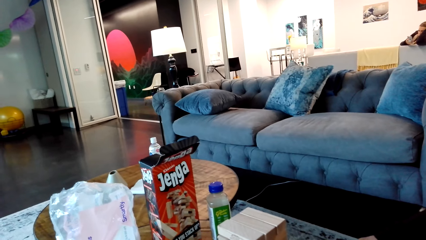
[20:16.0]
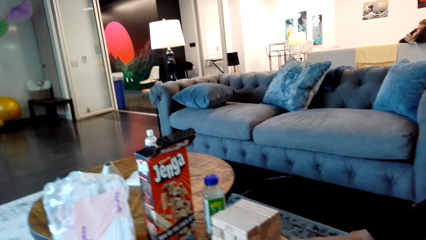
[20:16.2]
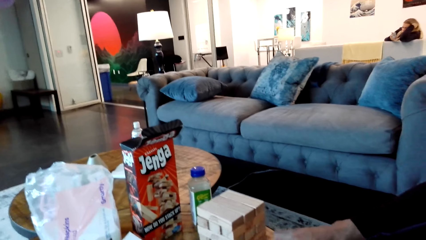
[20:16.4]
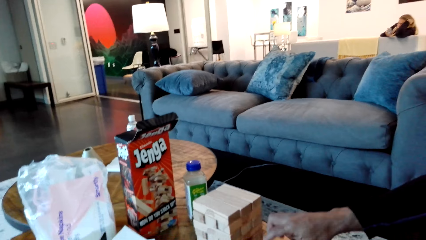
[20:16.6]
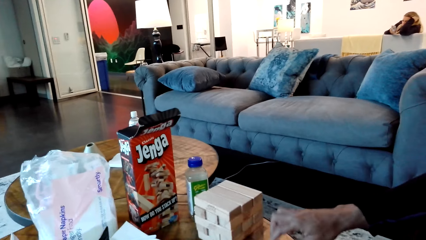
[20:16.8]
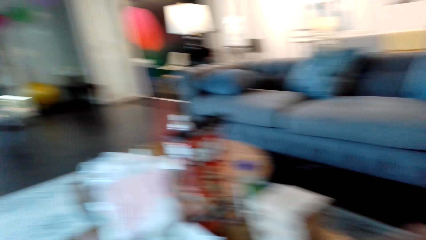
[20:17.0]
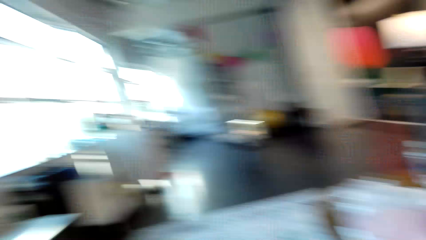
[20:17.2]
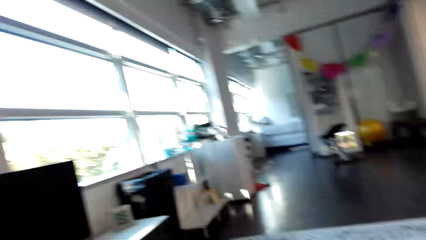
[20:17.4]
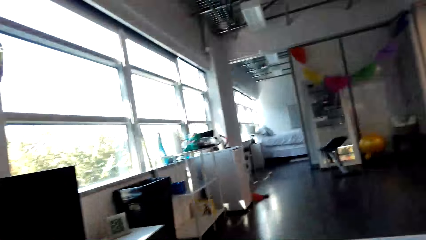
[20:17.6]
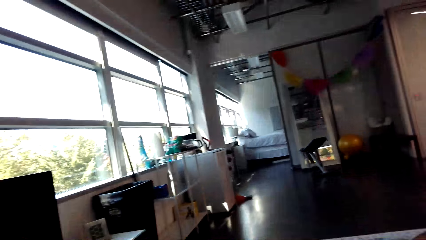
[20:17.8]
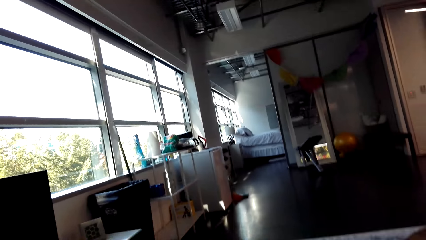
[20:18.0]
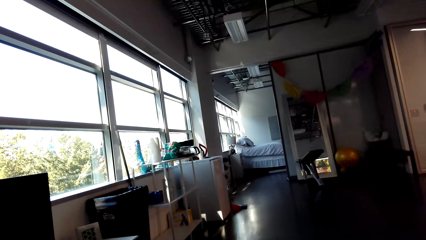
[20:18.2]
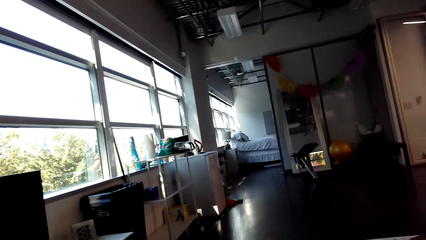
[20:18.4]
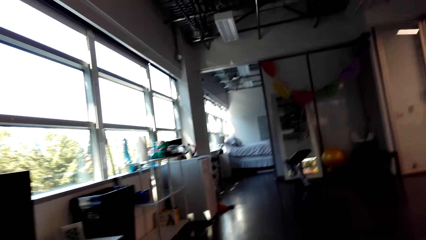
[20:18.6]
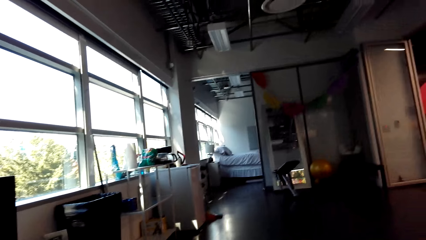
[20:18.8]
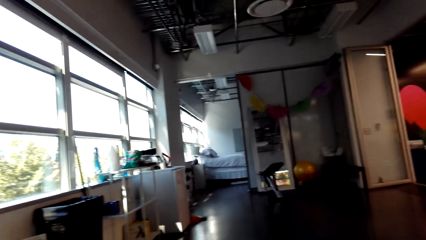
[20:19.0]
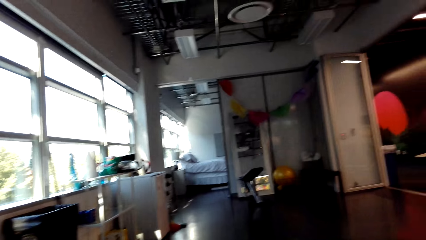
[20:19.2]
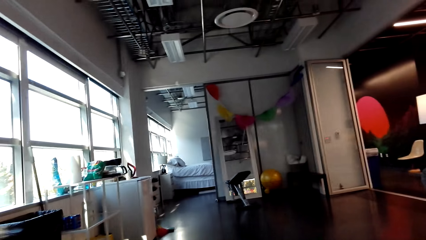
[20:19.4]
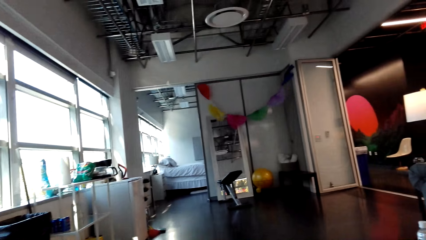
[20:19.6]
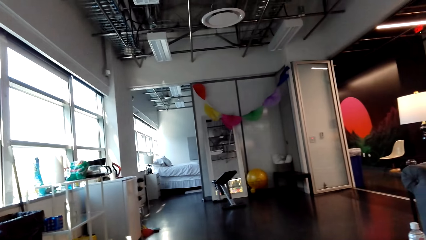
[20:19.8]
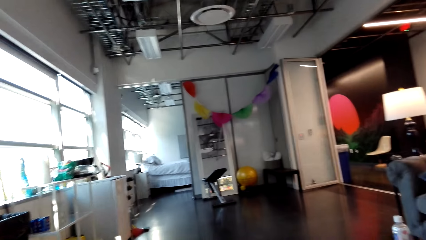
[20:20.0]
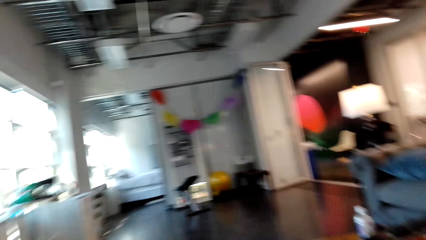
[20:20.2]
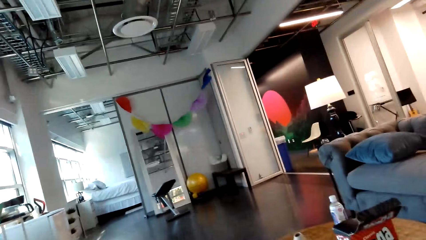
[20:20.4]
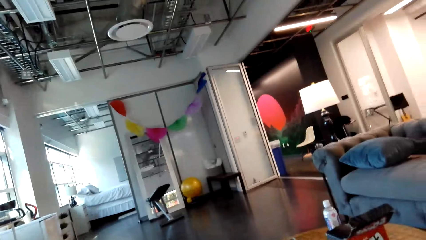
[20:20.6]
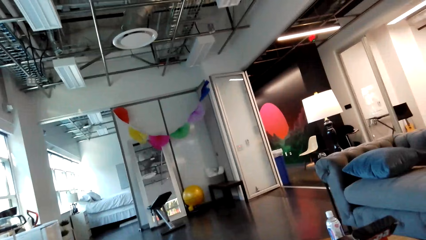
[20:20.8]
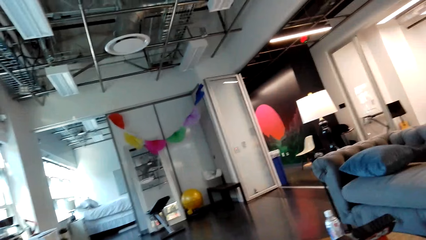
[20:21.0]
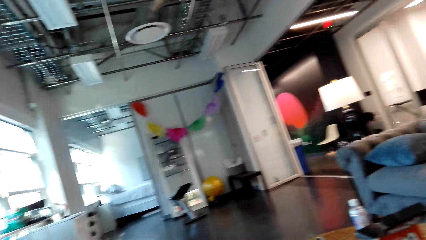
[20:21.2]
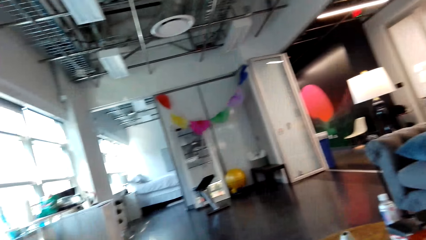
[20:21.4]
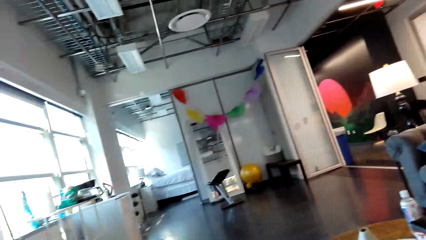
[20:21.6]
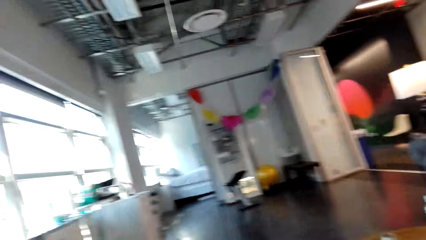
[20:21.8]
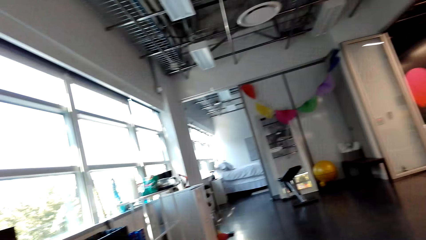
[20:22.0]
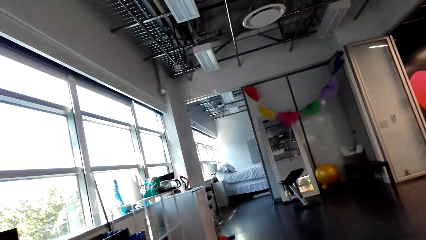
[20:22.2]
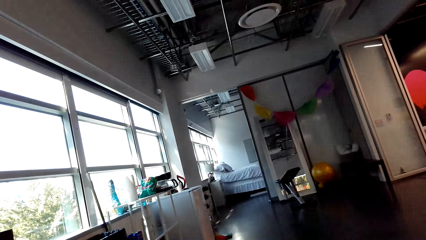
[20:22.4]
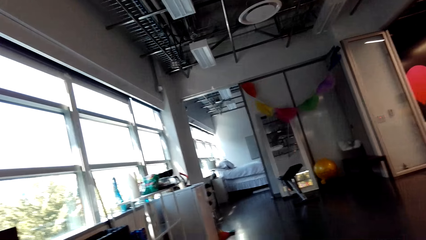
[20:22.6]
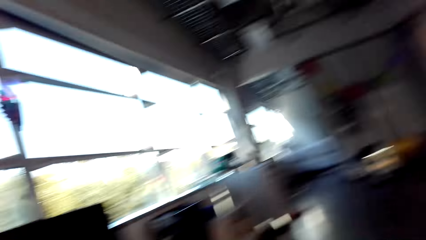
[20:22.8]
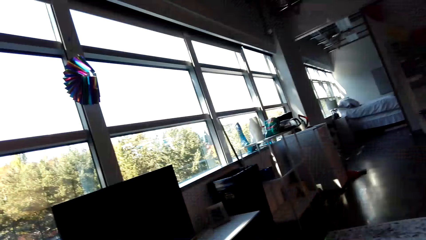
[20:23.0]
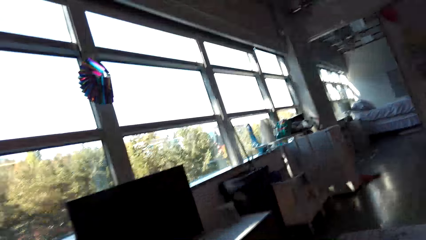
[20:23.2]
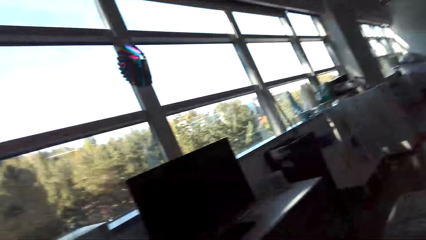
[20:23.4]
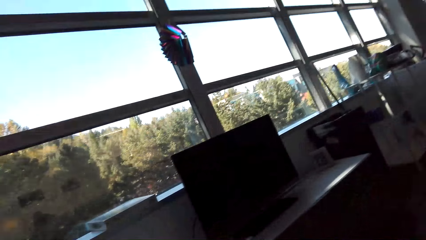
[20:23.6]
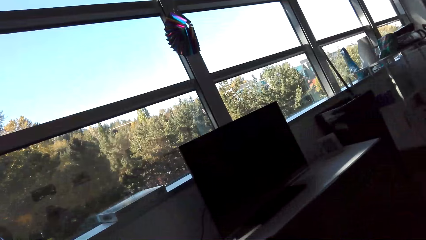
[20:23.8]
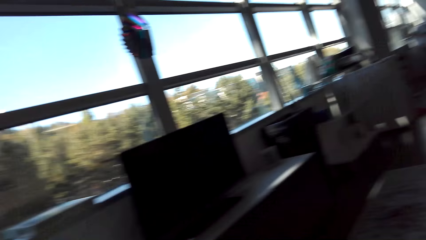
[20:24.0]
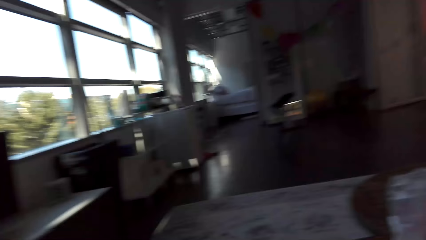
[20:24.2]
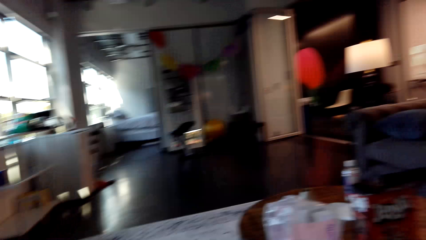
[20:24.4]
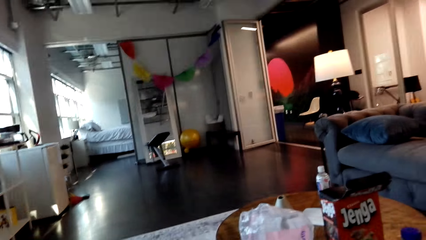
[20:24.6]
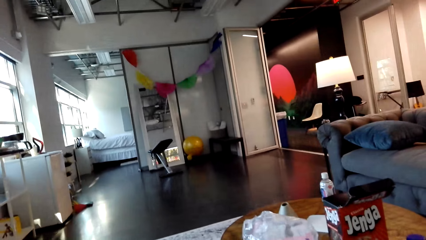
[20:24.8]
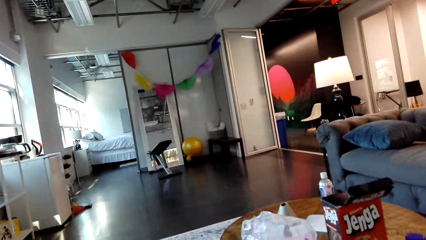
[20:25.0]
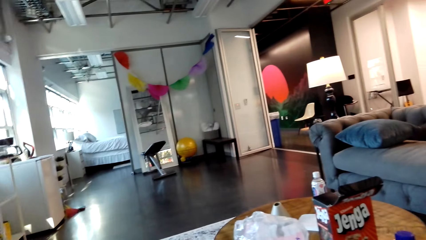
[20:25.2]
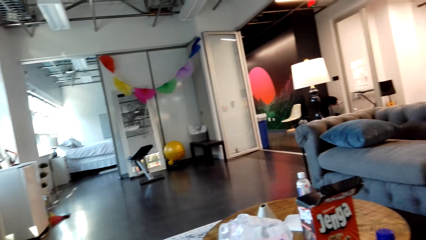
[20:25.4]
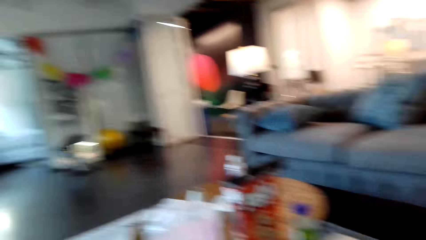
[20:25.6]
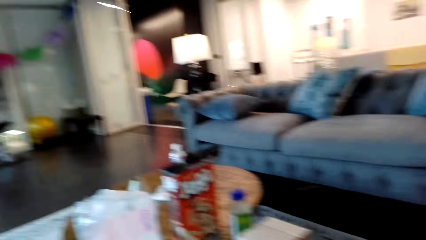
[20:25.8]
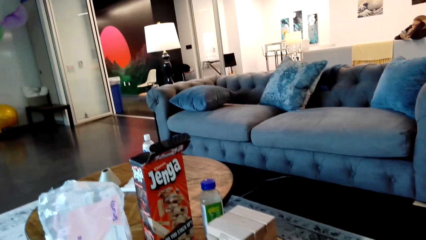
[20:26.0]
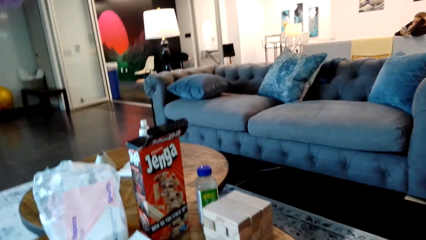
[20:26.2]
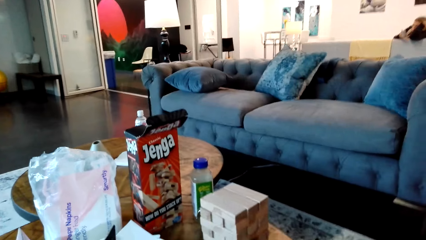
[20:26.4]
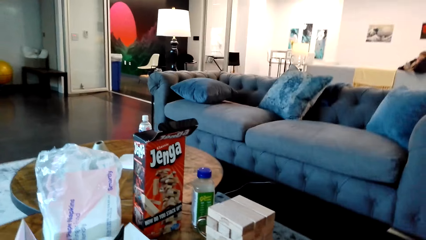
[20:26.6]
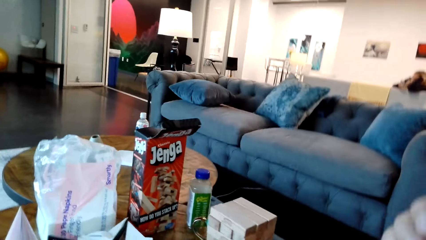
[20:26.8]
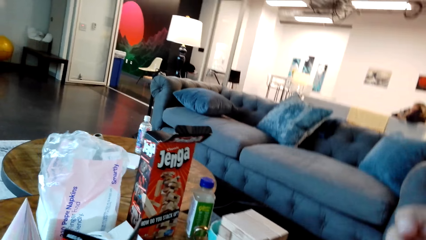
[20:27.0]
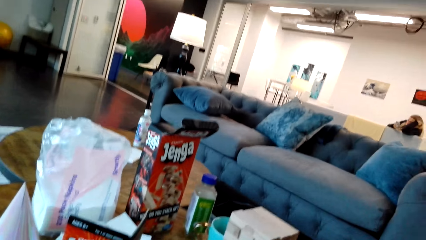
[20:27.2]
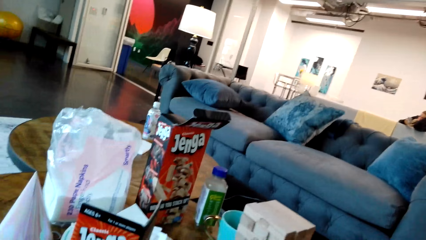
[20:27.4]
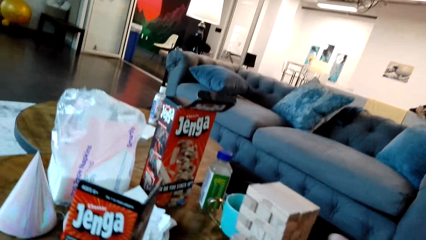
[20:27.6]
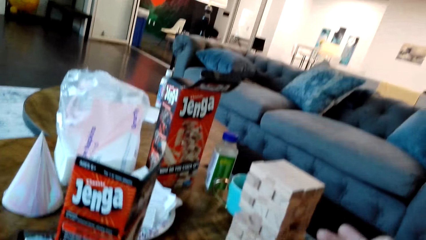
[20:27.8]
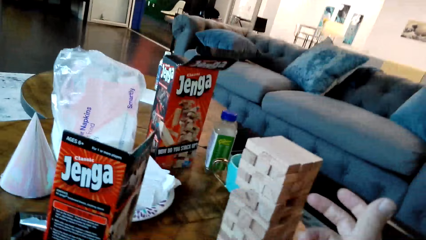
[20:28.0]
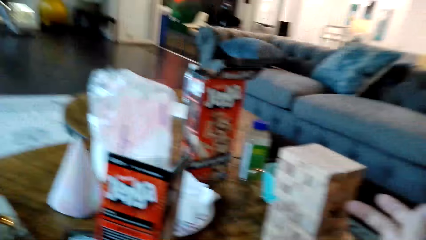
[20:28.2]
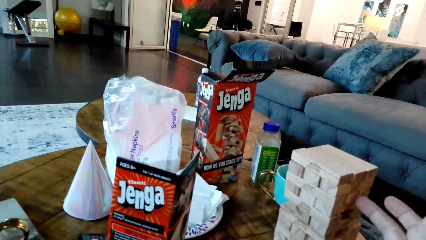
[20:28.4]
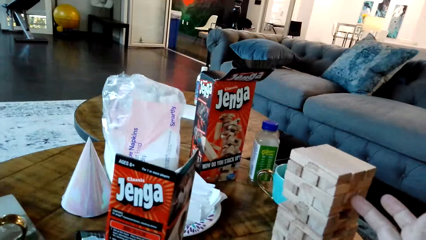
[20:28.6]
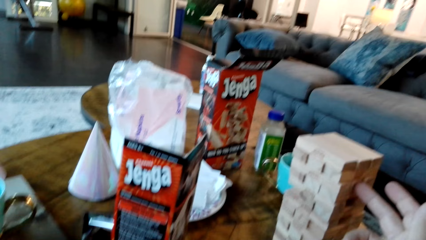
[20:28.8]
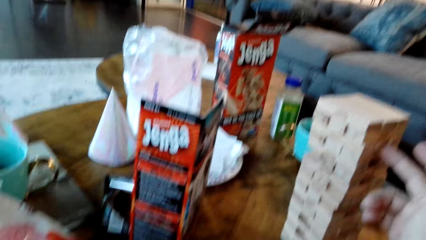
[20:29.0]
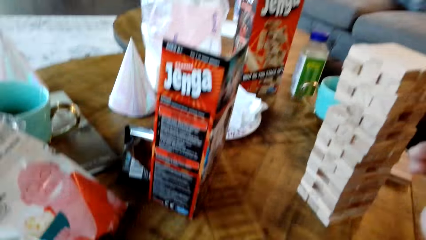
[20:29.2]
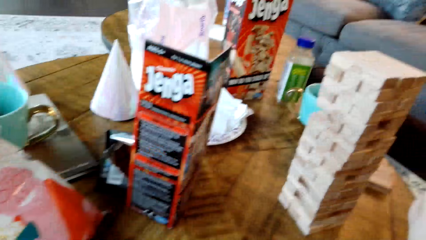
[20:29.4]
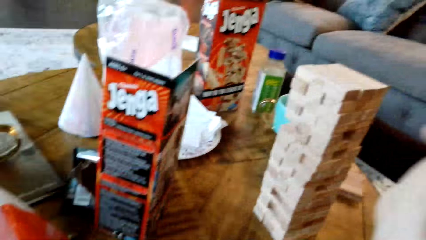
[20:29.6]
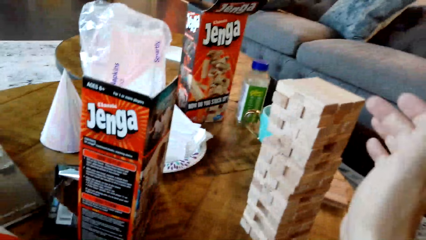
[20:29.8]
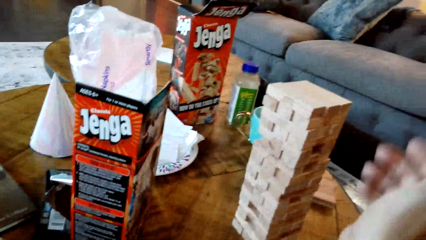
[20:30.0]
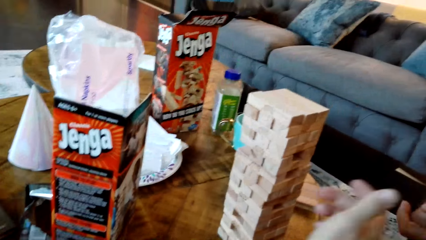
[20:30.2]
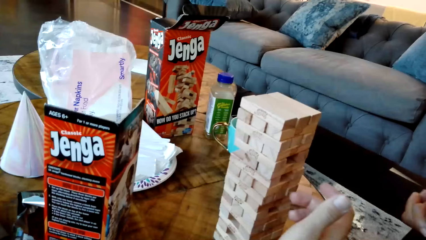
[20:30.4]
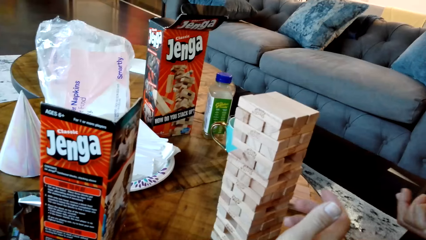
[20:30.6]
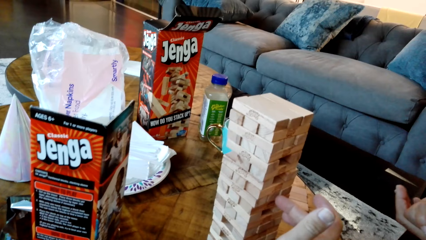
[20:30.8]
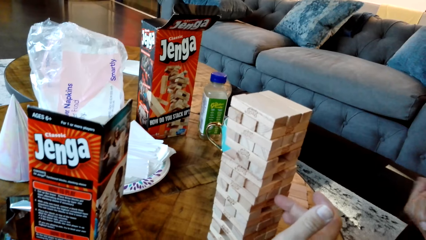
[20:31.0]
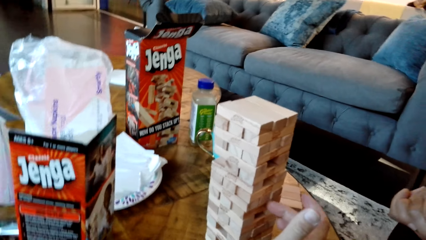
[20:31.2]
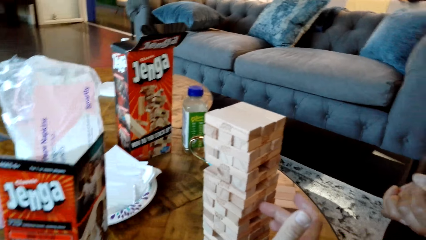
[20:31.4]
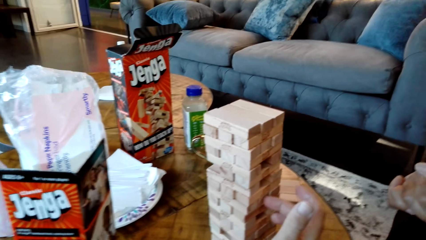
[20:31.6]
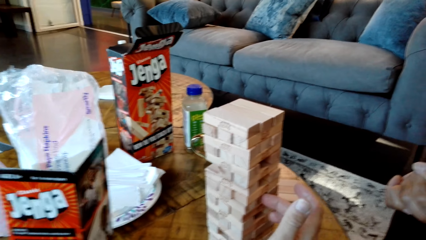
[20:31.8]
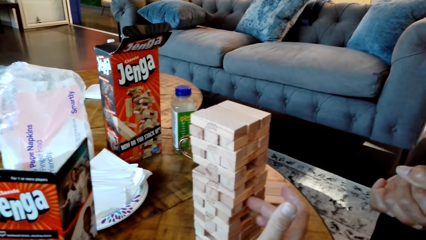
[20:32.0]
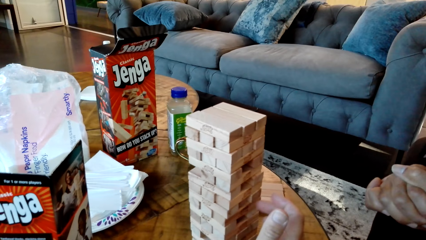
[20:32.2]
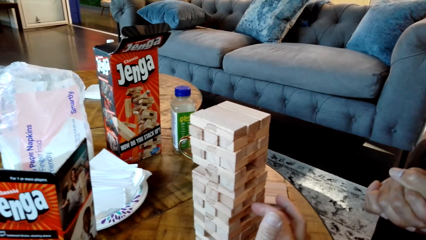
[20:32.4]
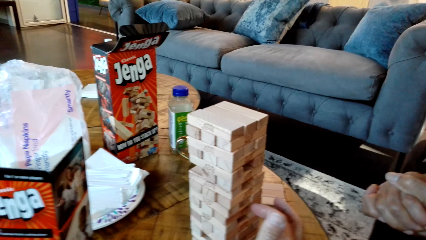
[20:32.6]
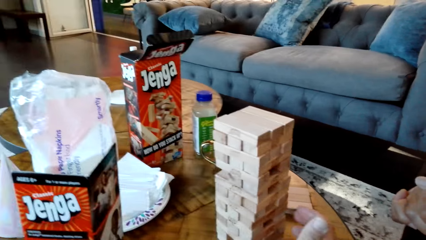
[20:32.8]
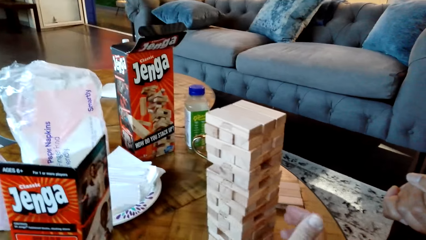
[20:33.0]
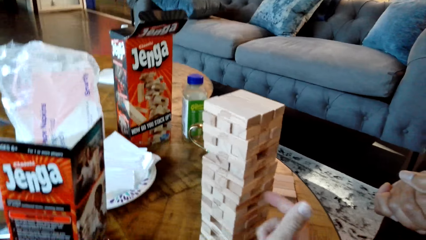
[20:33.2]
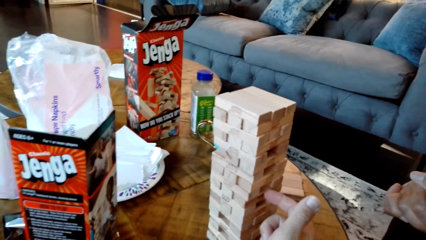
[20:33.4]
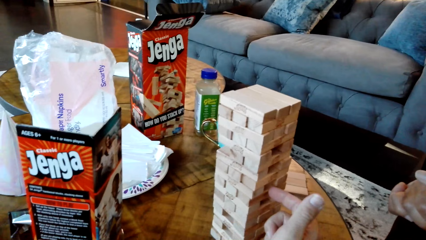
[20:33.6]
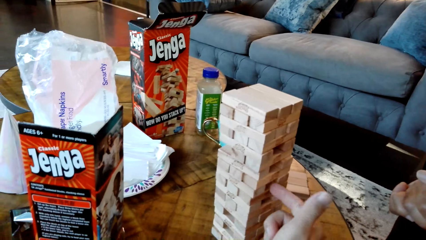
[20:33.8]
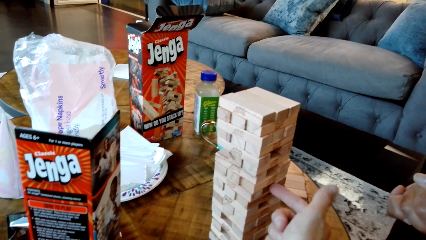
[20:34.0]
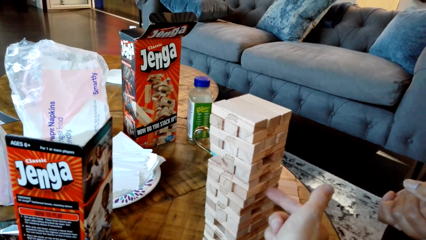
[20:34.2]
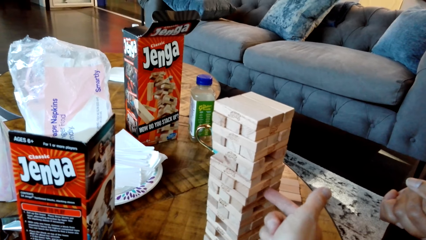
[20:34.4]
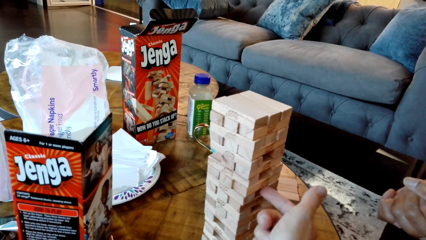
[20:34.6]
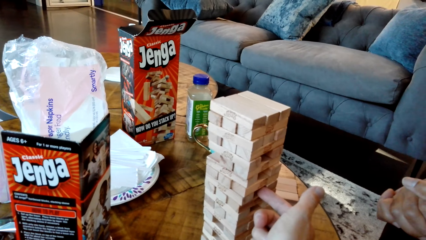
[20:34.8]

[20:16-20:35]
A man moves his hand. The camera wearer looks around the house. They turn around the house. They look at the blocks. They push the jenga block to the other side with a finger.
